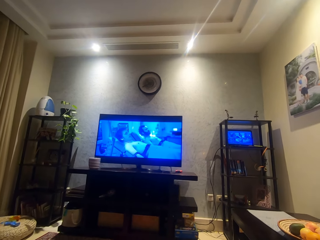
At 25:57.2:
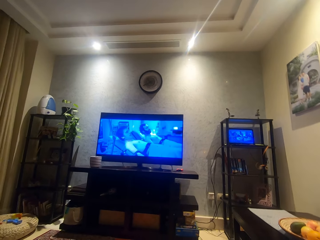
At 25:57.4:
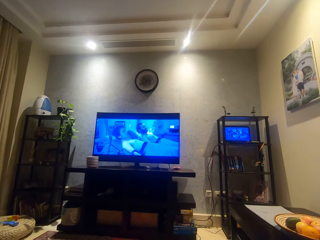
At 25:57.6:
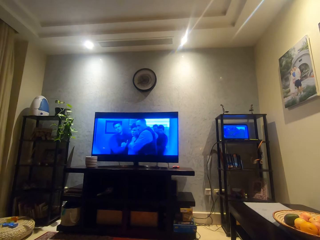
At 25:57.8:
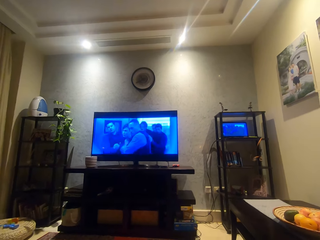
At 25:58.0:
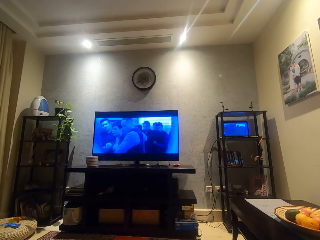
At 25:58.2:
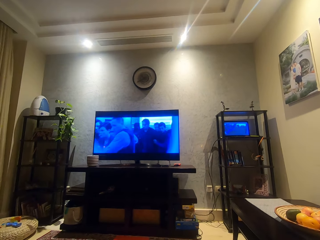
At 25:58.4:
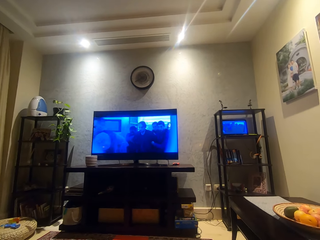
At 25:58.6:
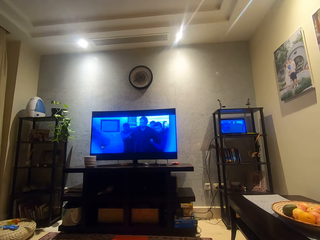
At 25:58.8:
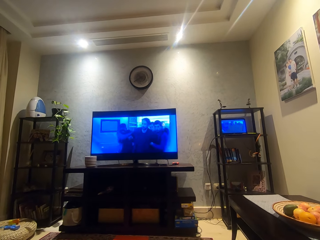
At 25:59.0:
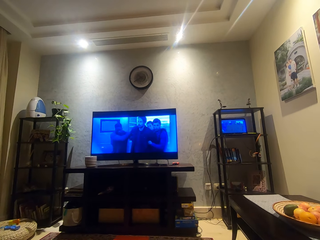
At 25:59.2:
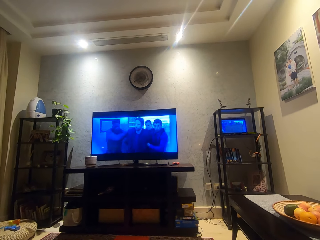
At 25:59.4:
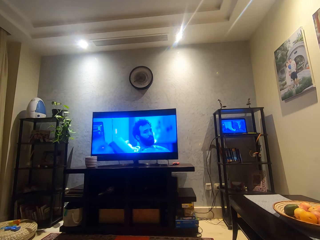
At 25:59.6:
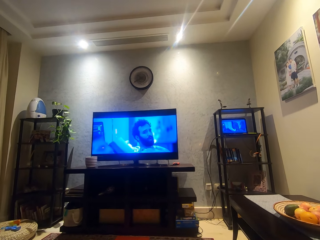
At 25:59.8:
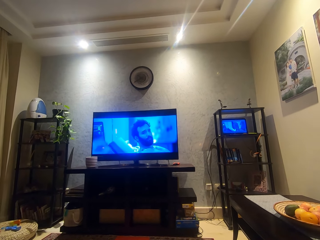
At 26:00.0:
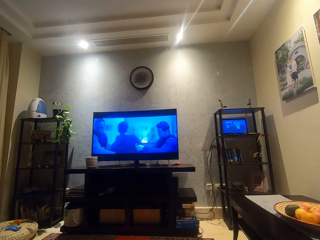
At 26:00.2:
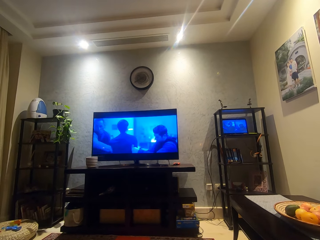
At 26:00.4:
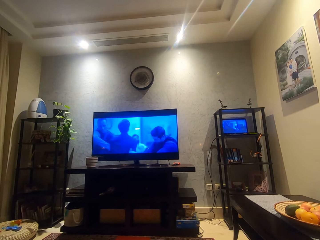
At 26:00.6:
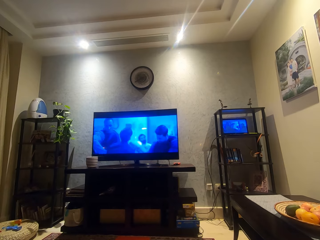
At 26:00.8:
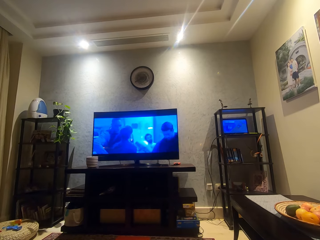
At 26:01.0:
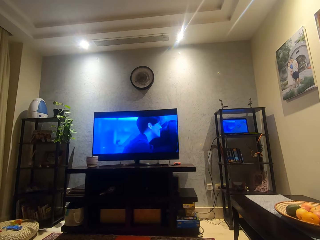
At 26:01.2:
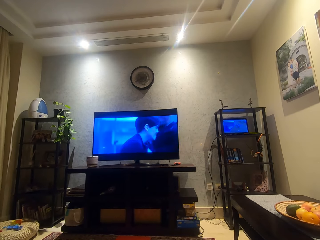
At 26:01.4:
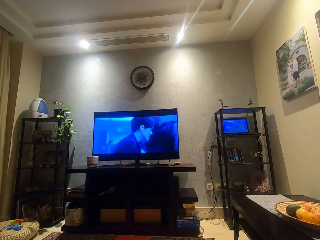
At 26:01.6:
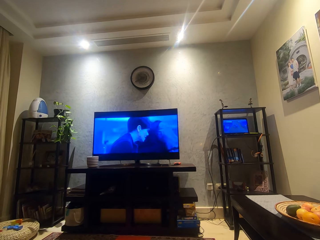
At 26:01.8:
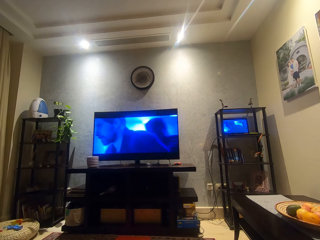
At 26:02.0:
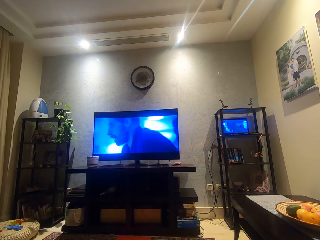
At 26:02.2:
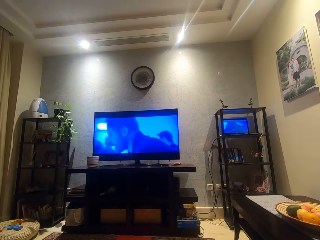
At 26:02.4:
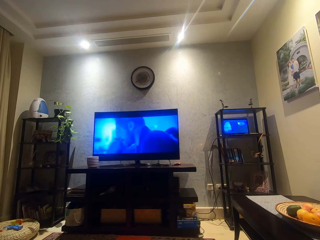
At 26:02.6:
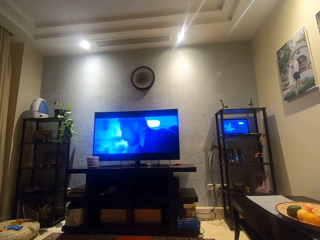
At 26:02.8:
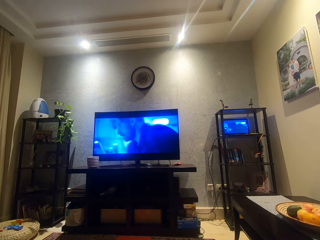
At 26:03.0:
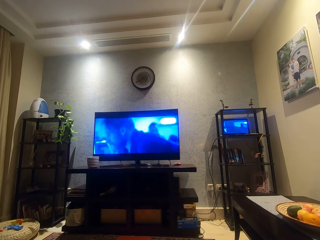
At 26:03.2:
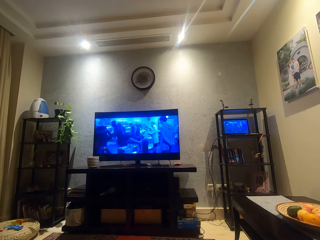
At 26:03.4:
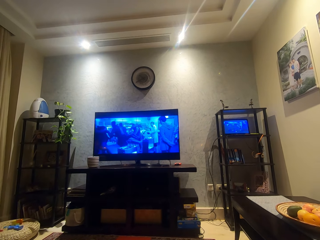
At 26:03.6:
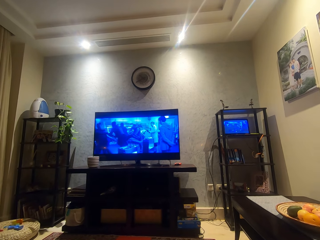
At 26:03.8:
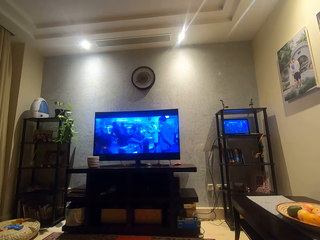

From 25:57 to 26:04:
The camera wearer moves a bit.

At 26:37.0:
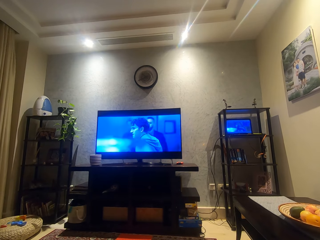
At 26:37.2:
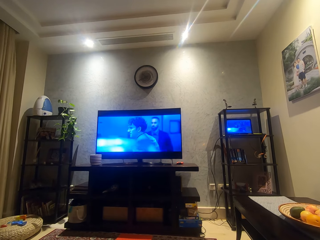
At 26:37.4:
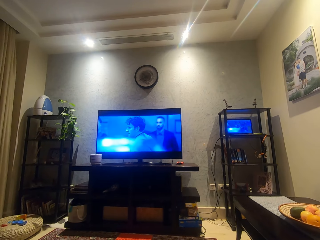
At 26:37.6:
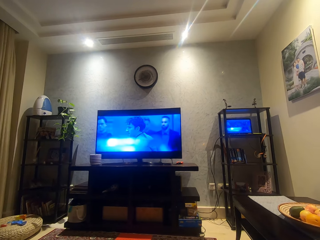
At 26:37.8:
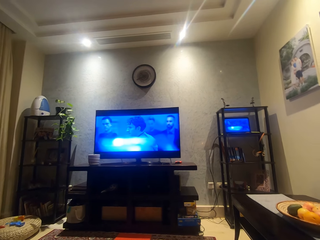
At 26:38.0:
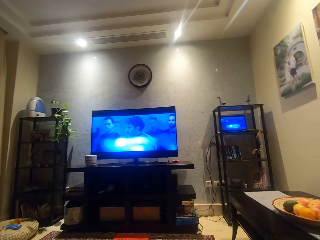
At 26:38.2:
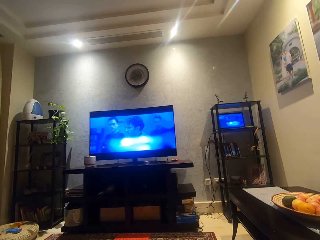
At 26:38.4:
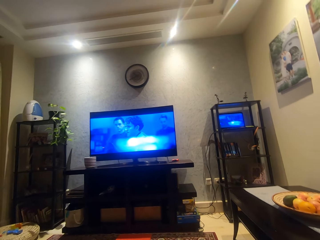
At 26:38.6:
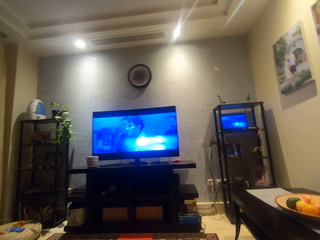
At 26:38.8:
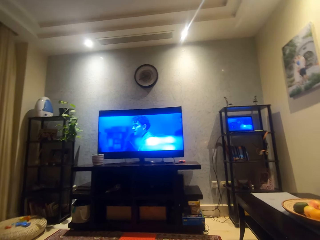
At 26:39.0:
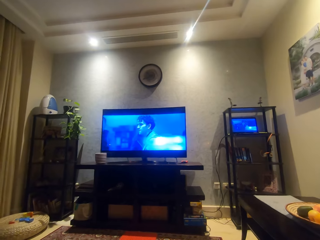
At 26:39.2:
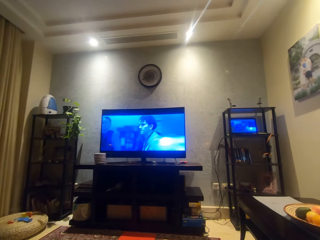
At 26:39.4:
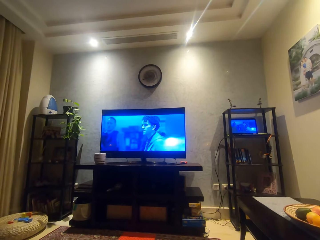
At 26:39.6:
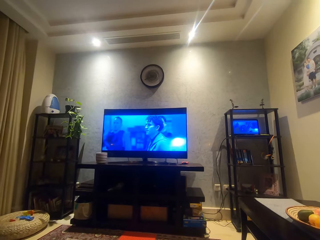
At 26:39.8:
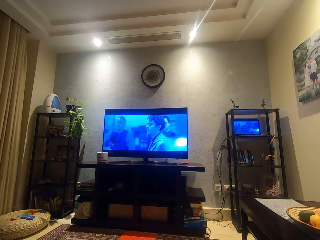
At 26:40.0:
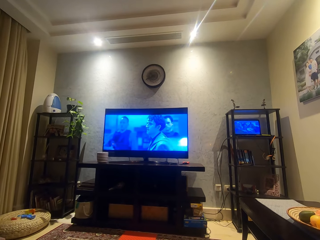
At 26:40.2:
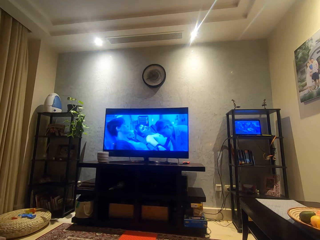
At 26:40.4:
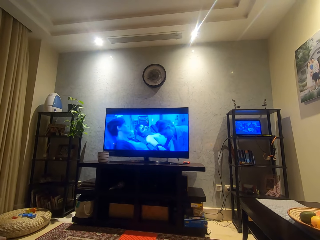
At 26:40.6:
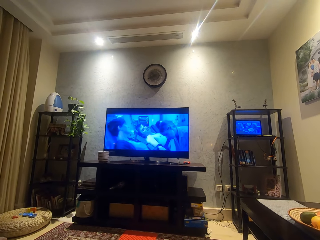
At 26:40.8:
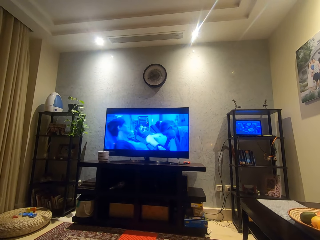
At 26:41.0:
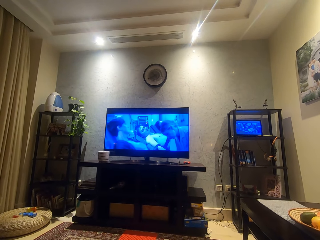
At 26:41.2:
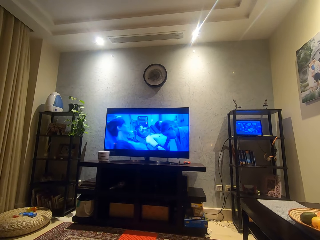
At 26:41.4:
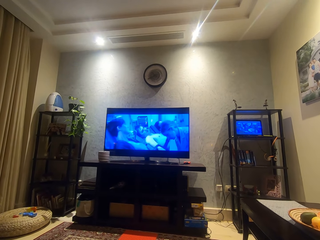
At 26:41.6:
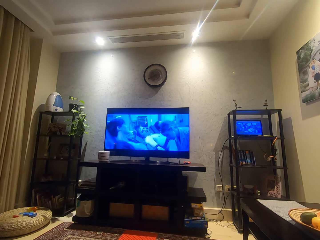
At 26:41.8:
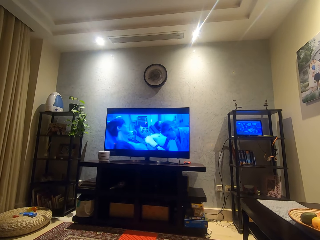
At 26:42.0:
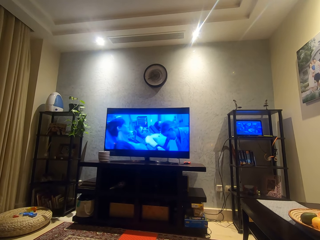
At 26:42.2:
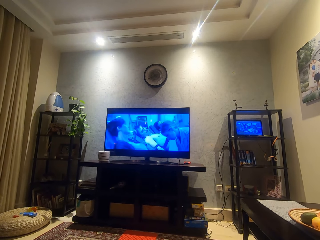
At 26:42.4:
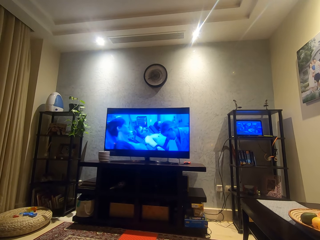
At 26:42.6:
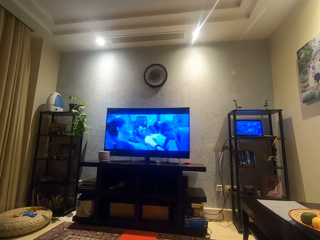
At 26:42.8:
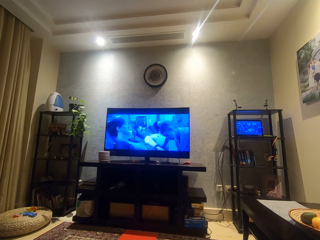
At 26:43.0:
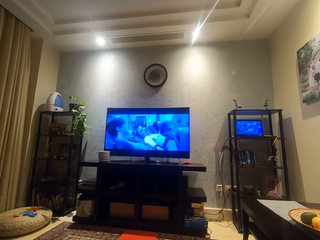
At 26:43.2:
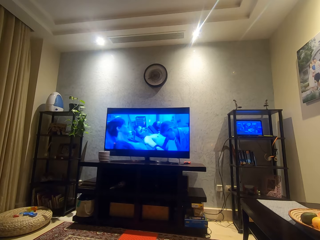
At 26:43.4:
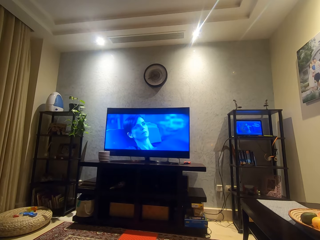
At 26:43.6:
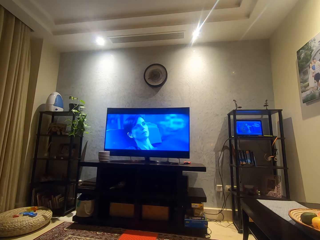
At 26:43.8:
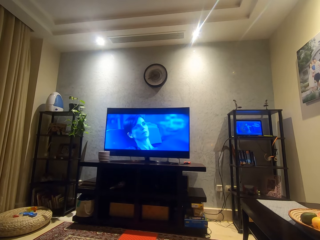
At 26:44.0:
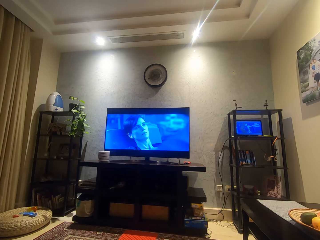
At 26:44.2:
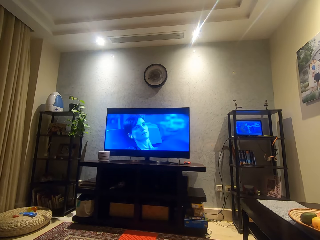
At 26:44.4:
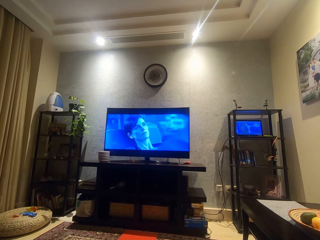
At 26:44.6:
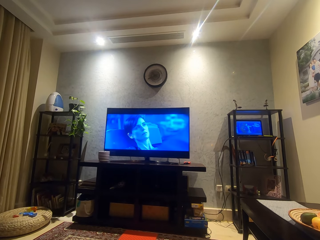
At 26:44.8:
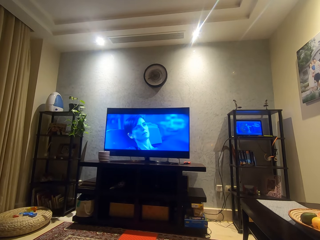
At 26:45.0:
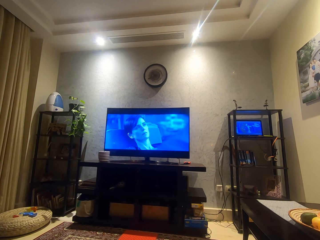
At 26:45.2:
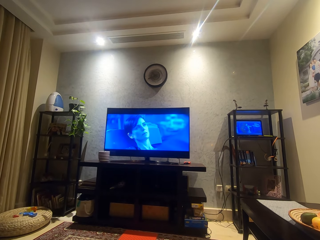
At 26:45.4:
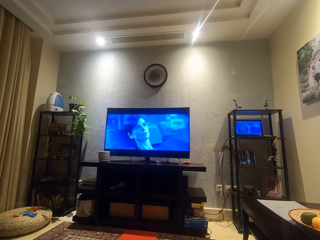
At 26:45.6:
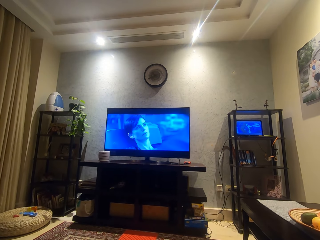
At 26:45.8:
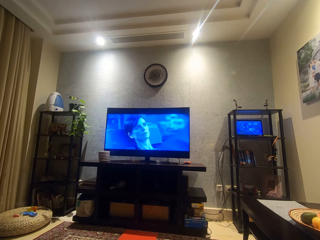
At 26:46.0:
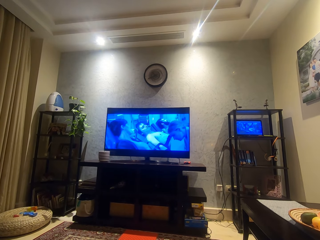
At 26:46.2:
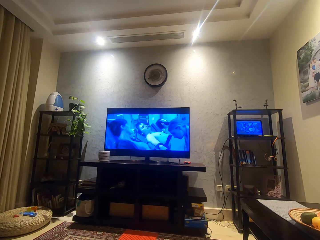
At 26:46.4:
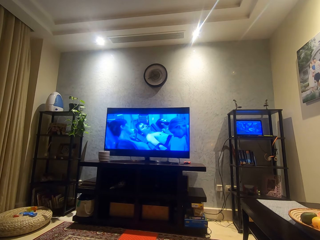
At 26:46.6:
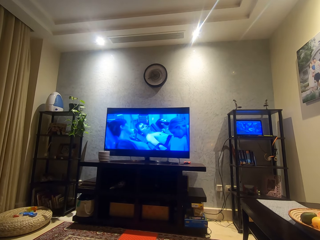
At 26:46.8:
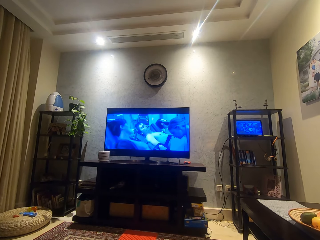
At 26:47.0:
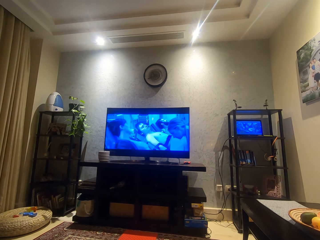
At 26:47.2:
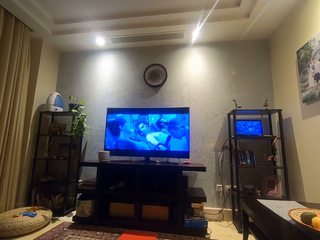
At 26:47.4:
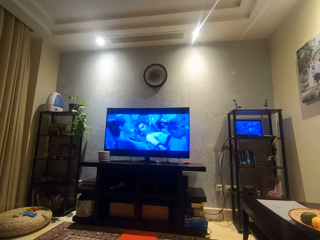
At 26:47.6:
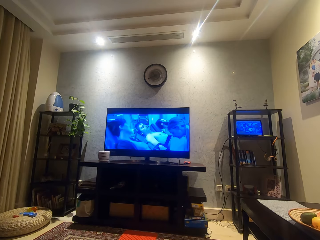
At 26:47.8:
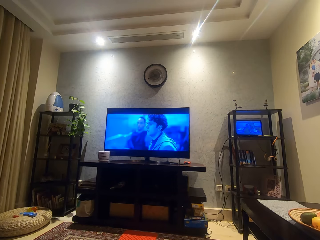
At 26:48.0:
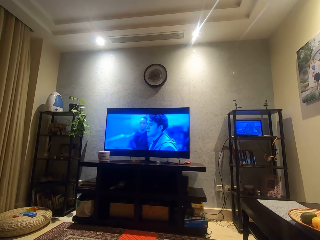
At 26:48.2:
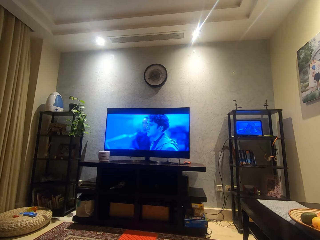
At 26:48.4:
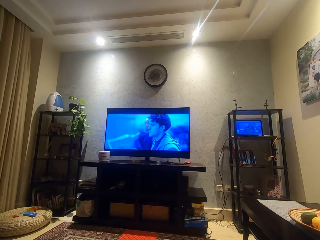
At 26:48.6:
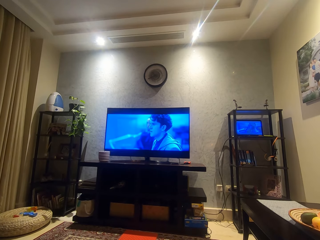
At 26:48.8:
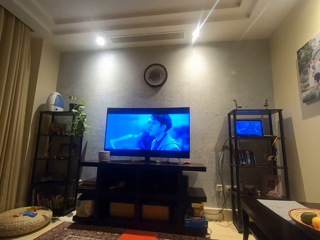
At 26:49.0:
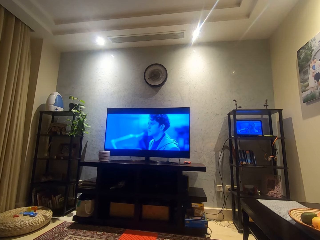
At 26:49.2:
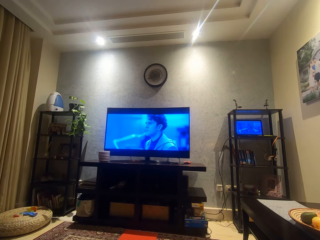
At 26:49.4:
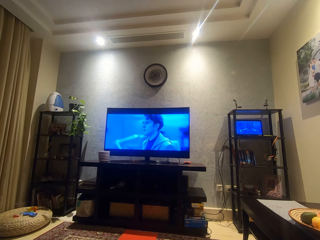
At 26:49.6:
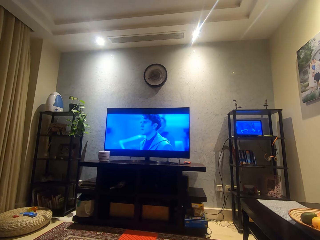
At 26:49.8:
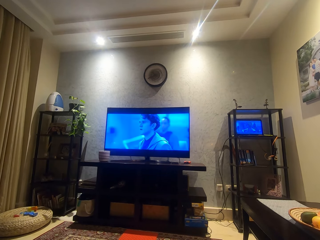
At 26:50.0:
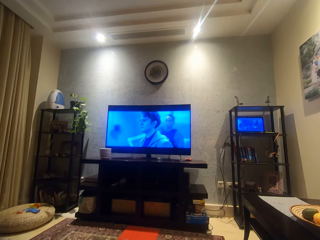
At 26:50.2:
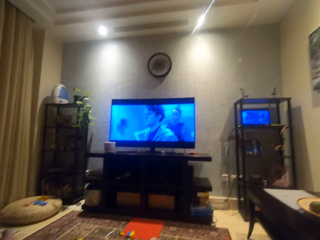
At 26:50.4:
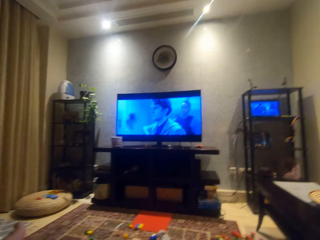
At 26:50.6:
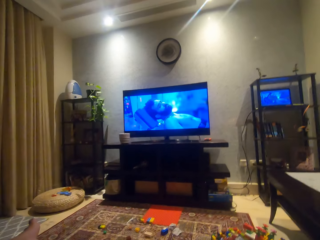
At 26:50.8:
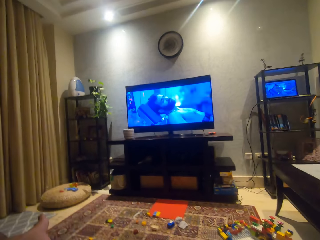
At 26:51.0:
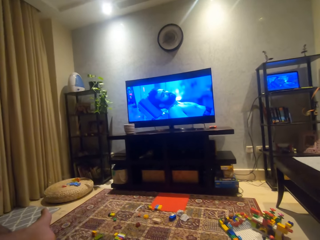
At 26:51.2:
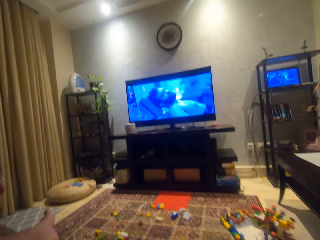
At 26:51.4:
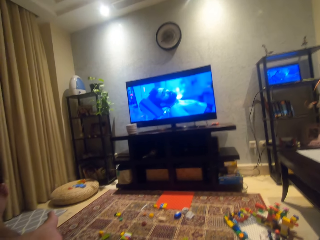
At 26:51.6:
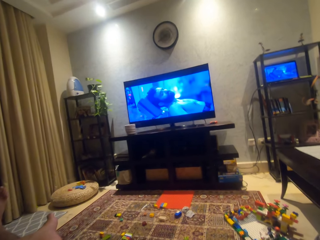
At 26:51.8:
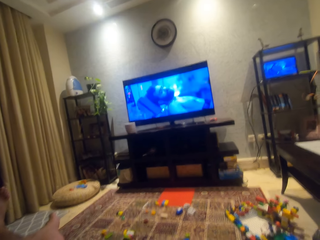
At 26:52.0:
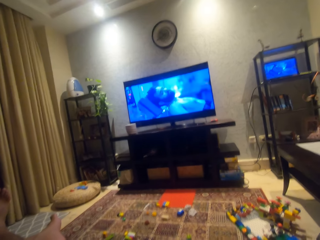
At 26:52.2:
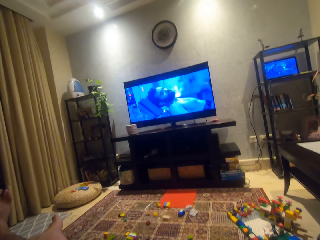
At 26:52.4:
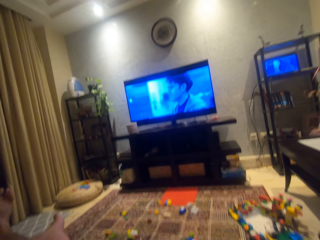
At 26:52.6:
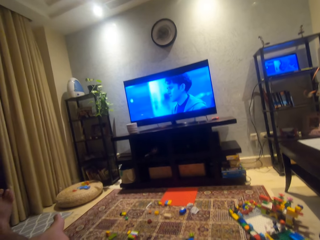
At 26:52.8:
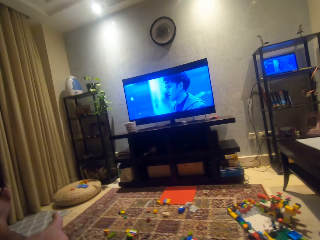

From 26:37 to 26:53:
The camera wearer moves around. They look around.
